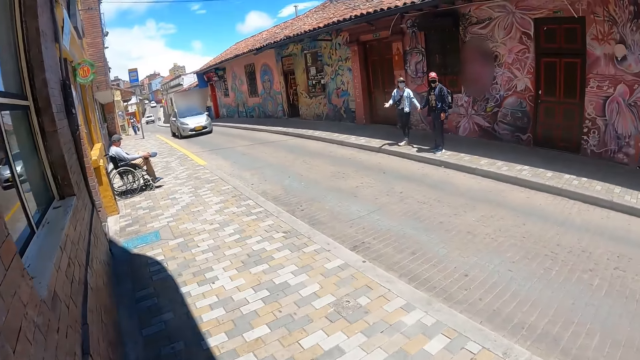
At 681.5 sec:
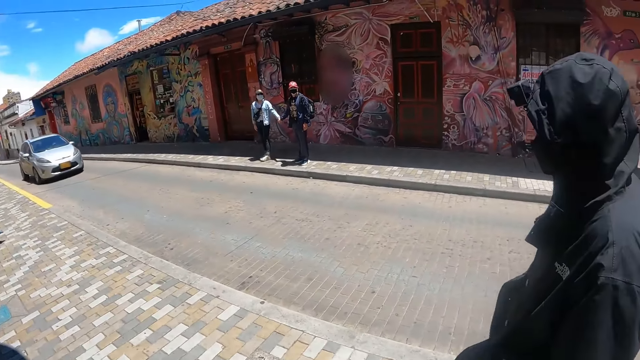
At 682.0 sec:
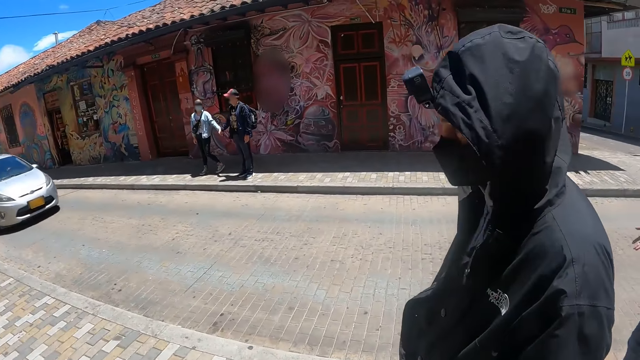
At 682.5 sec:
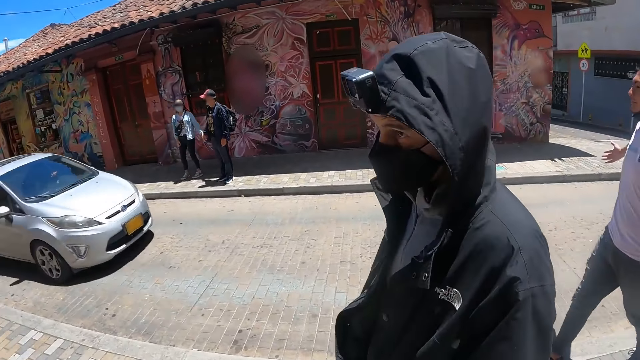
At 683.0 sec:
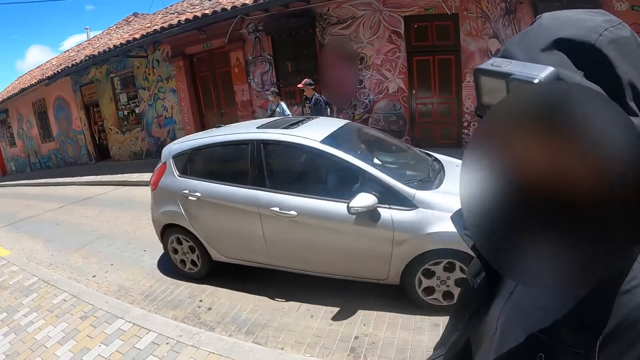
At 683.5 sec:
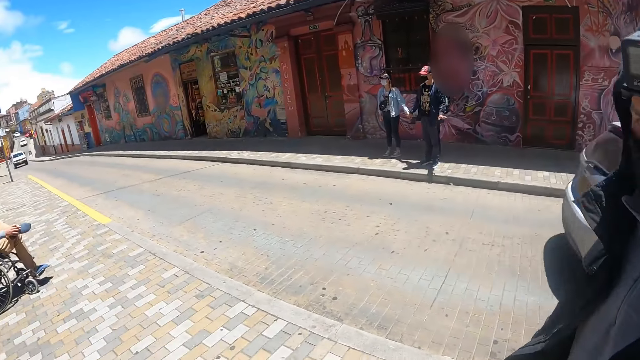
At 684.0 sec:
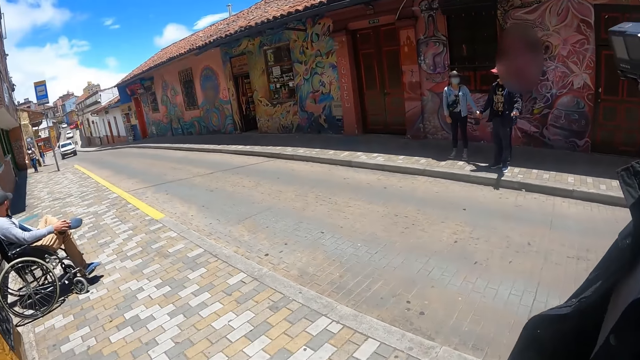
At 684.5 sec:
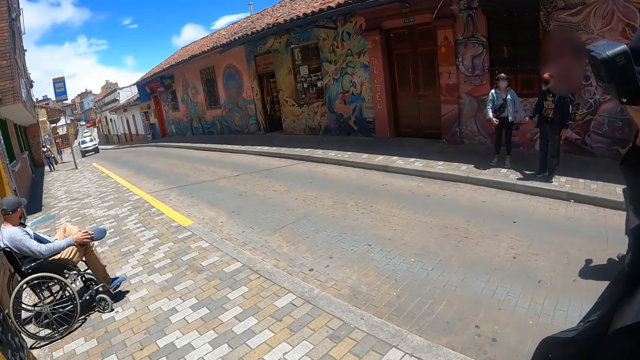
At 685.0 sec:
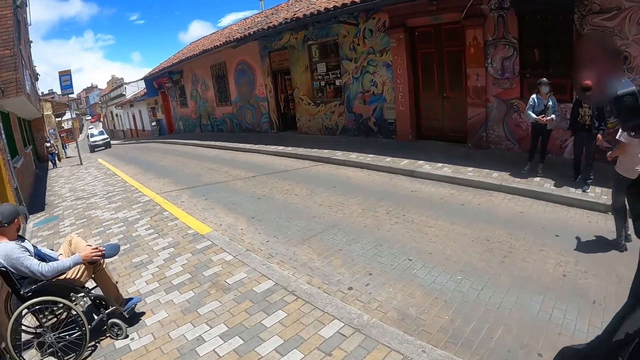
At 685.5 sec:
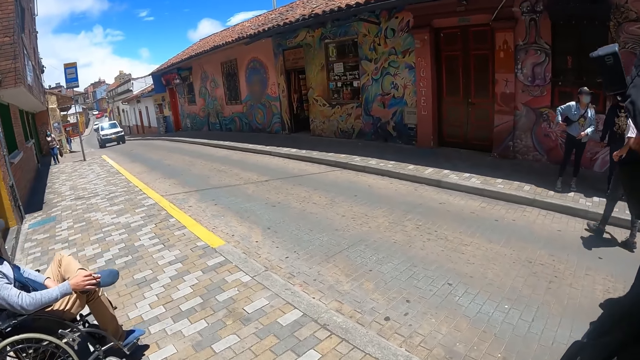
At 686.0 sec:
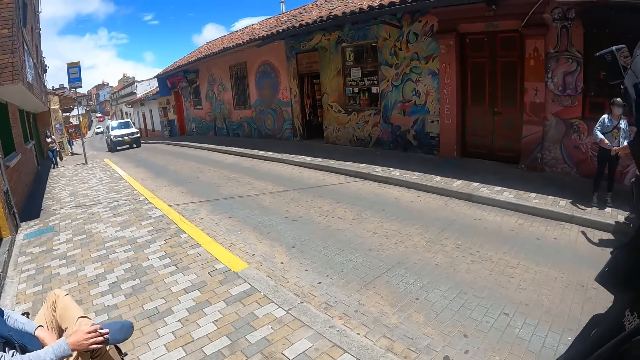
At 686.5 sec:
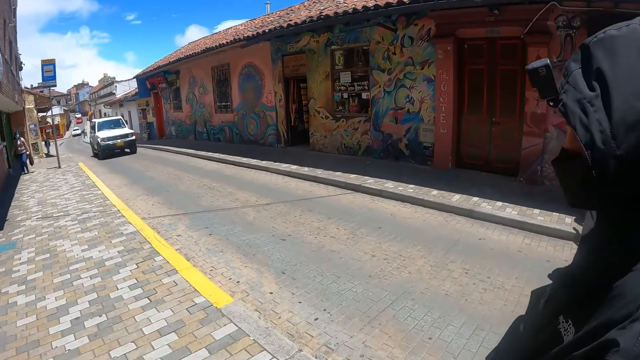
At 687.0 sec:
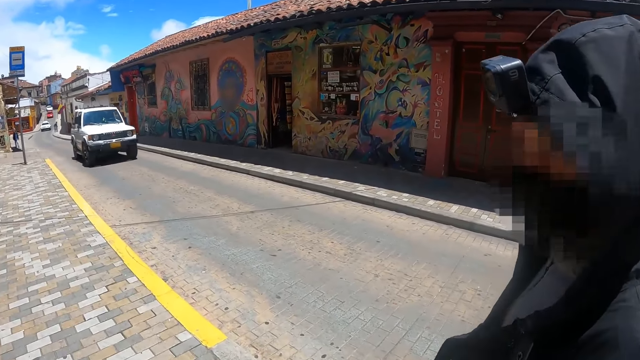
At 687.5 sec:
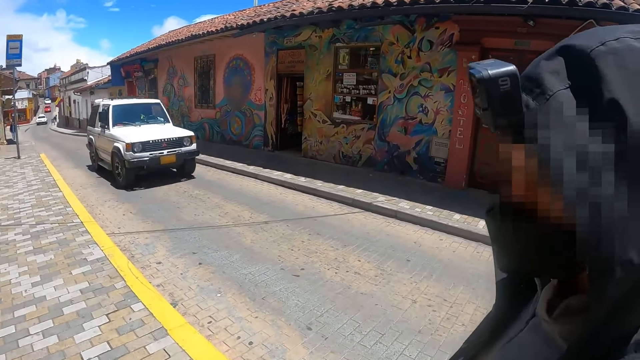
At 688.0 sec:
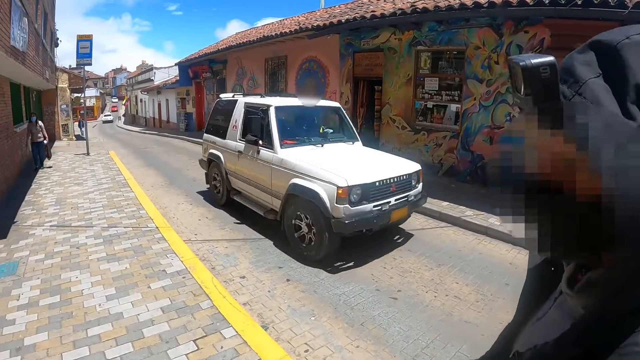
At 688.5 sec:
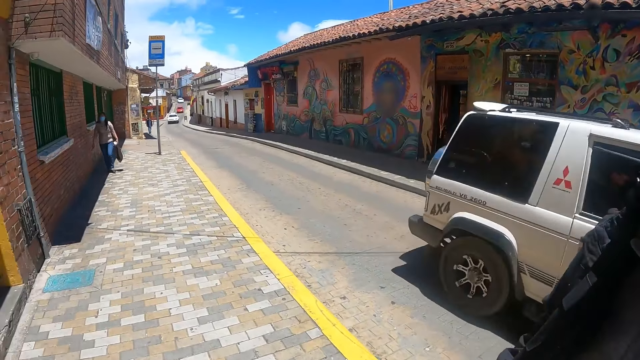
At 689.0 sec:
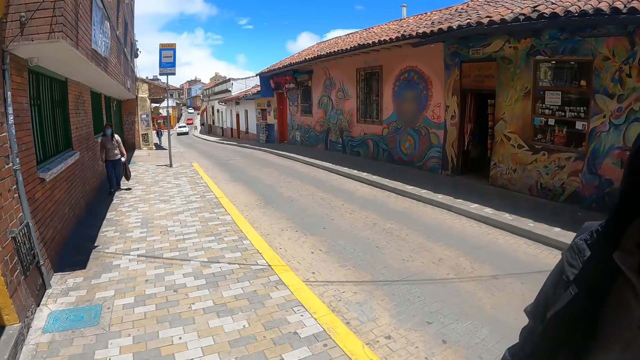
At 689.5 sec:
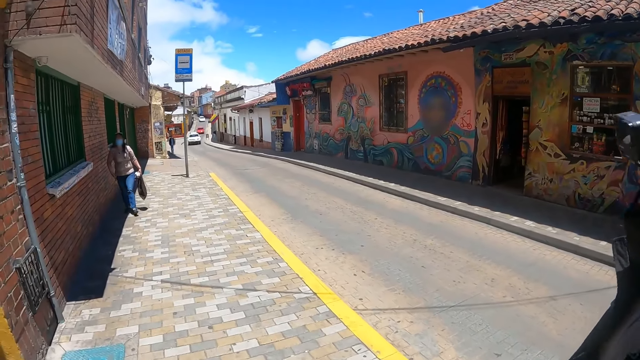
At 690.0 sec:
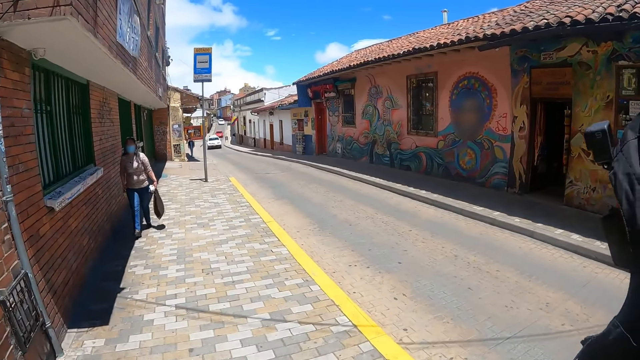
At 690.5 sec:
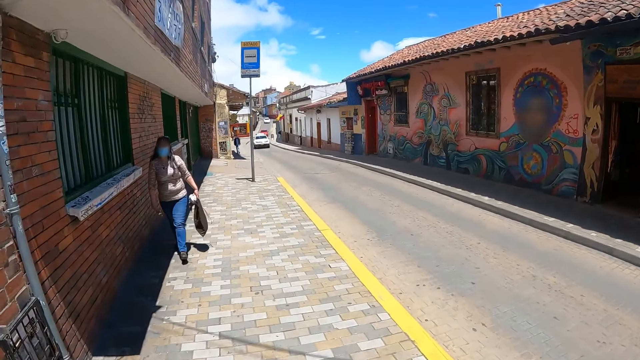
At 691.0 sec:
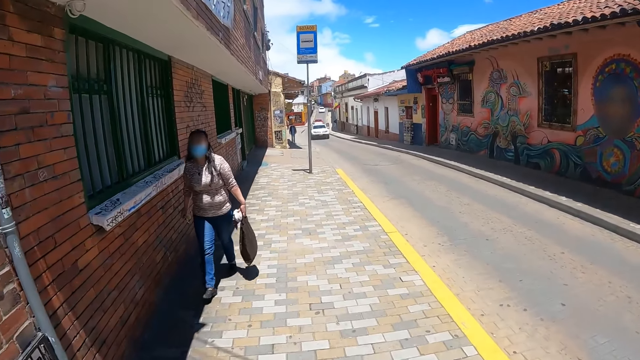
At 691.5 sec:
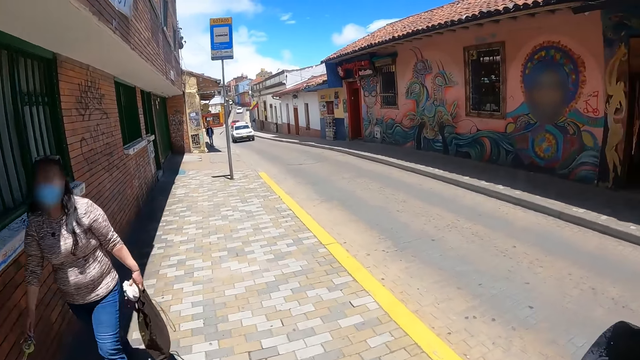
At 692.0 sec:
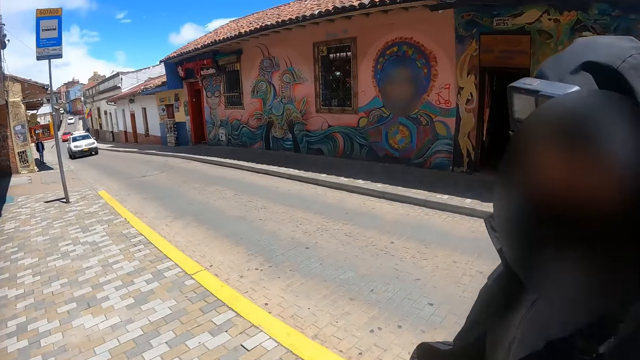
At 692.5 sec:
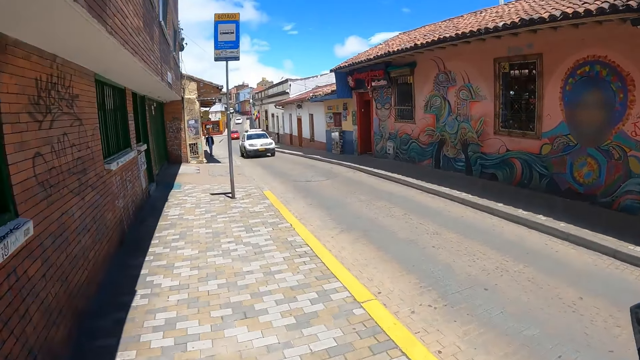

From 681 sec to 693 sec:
The camera wearer walks on the sidewalk. A man walks on the sidewalk. The camera wearer looks around. They walk on the sidewalk. The man walks on the sidewalk. The camera wearer looks at the man.

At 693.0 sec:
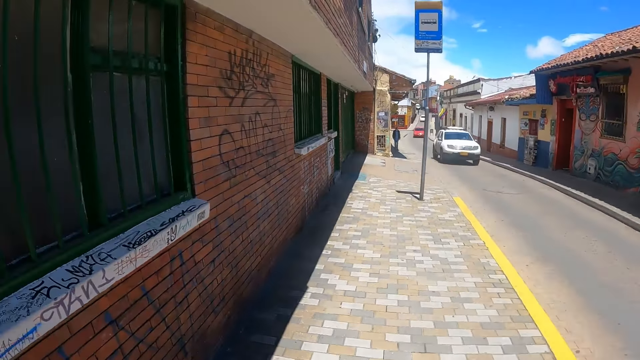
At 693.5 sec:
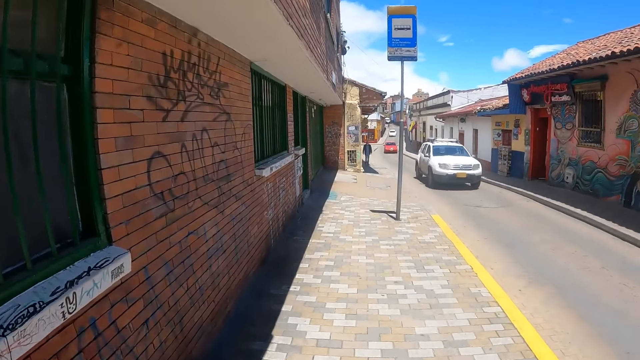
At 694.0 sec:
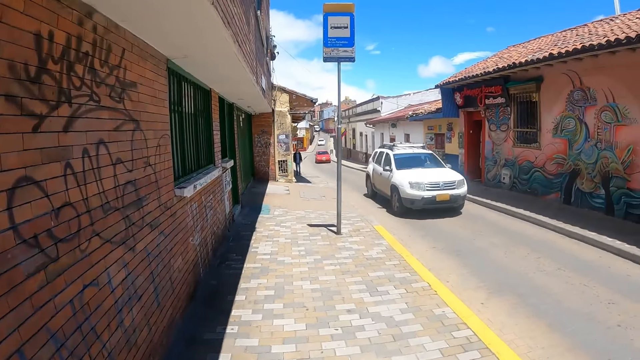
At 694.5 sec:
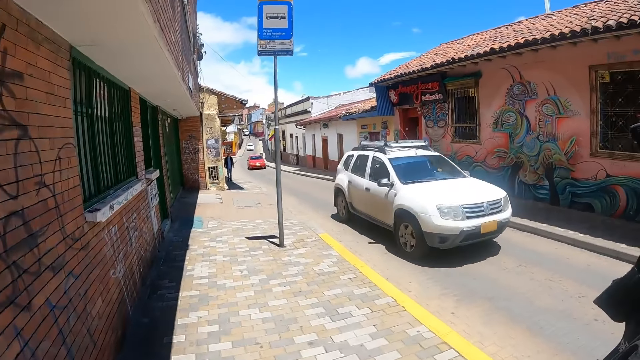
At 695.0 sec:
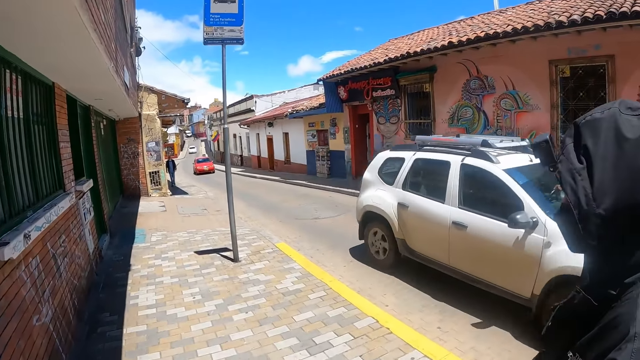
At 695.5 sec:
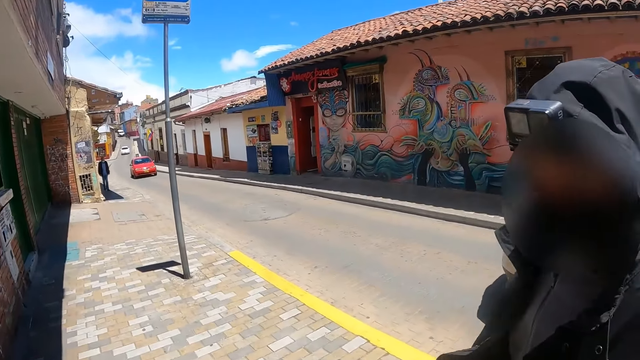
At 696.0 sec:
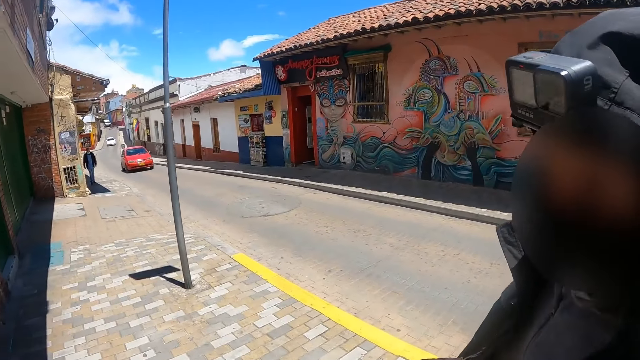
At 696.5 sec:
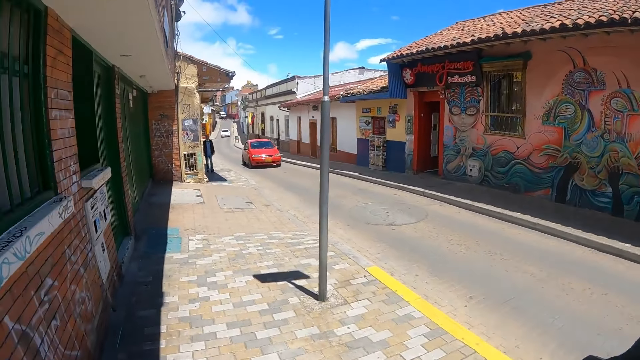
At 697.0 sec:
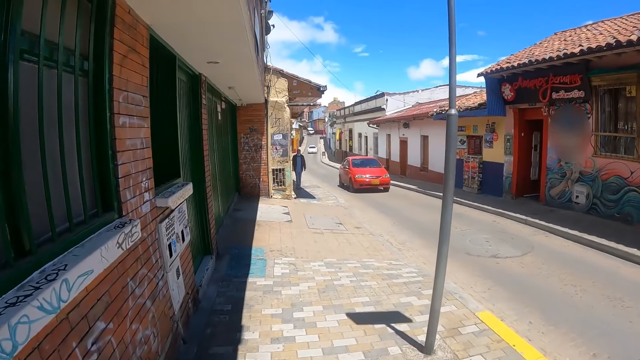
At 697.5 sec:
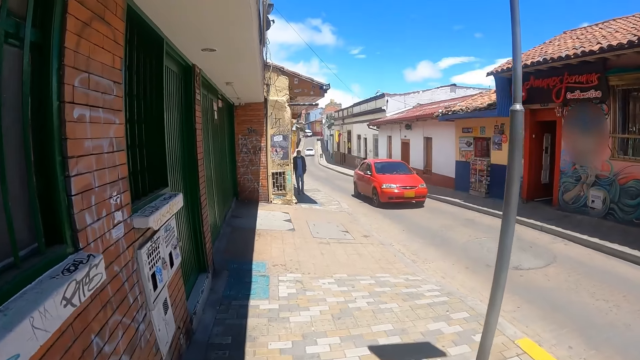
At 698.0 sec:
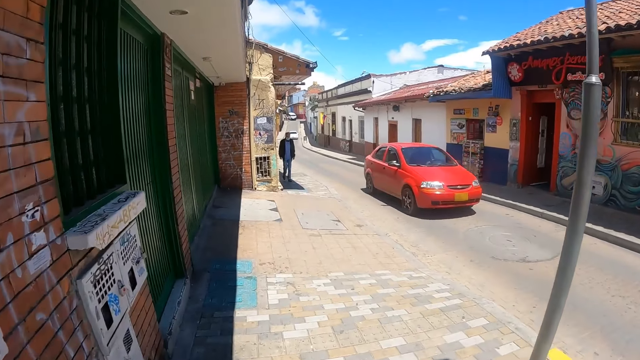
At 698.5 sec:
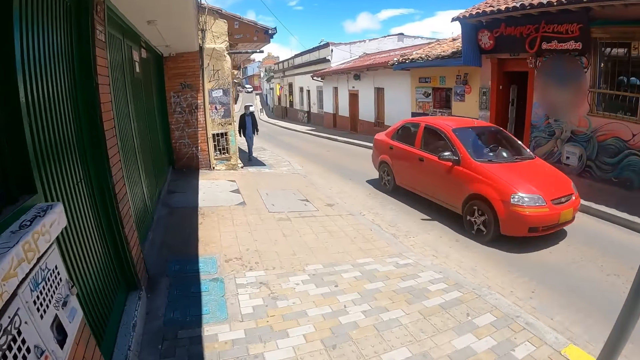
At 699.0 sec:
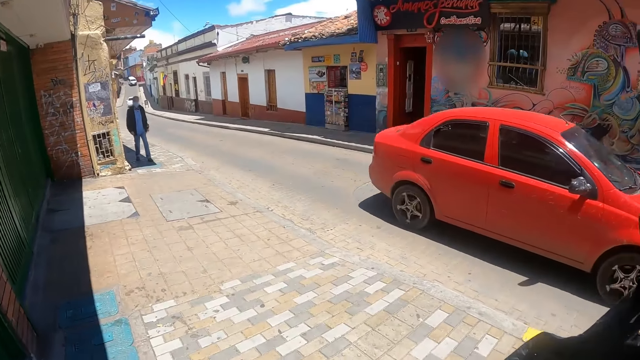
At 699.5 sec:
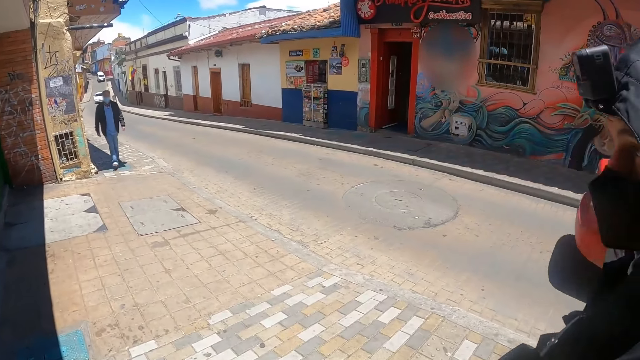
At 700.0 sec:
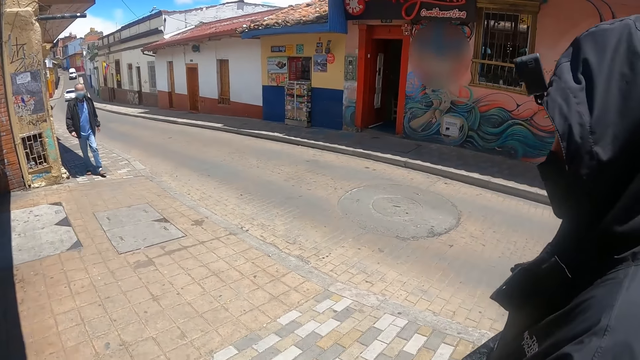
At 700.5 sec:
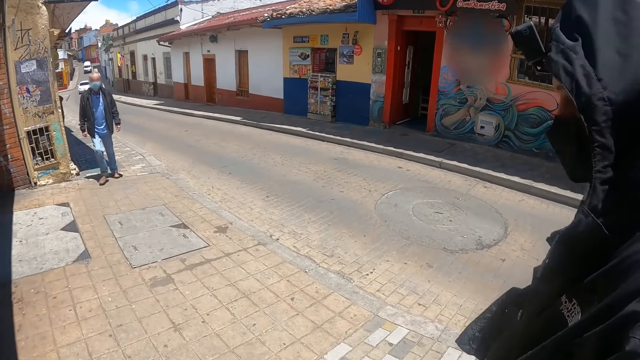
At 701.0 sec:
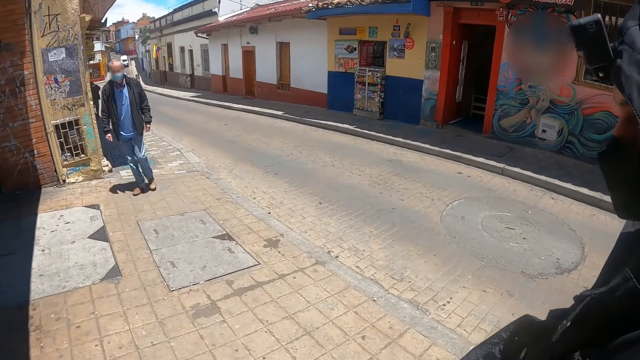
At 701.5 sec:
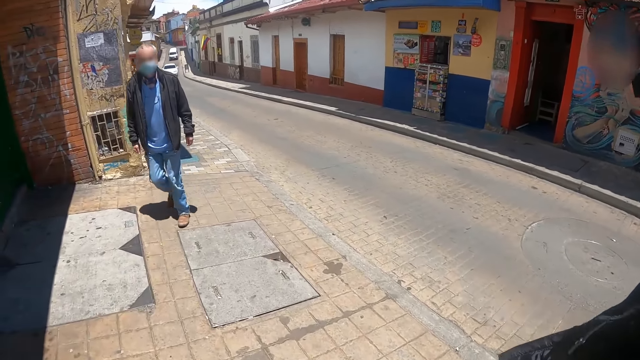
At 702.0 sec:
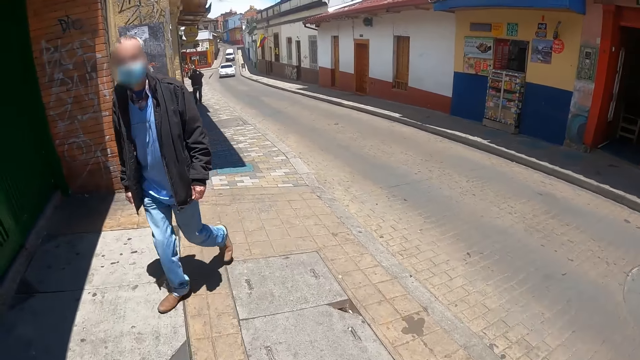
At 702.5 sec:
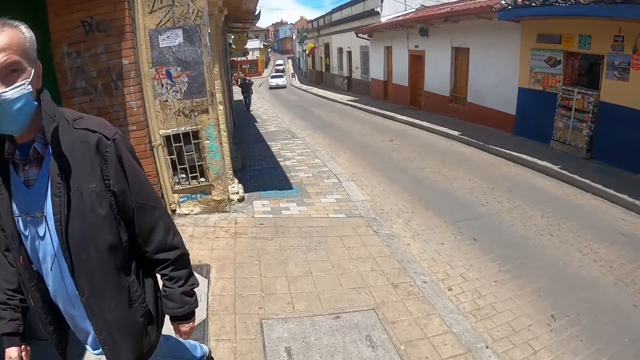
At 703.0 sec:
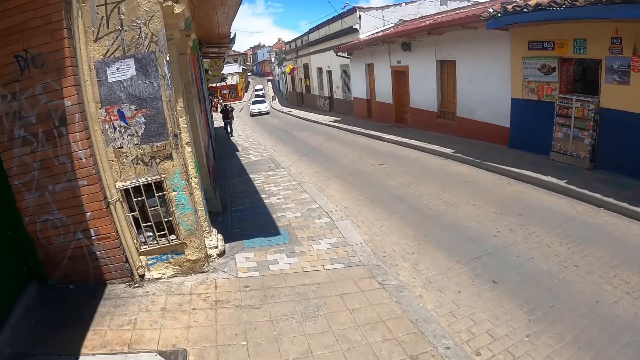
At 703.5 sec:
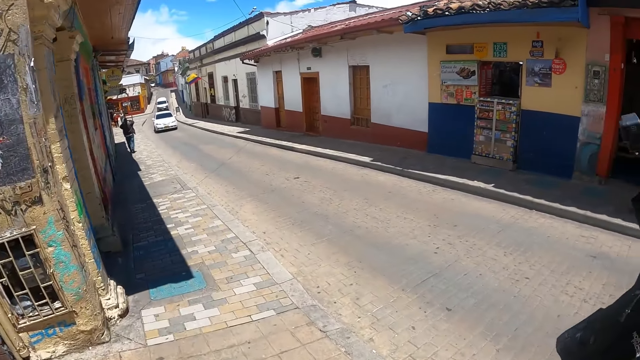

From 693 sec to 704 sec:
The camera wearer looks at a man. They walk.
